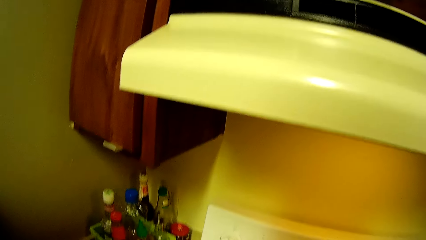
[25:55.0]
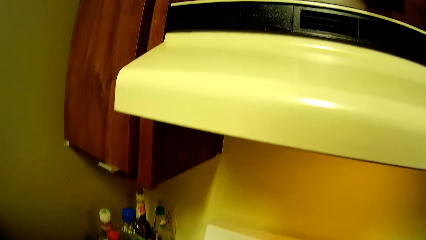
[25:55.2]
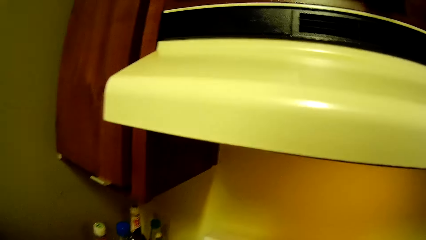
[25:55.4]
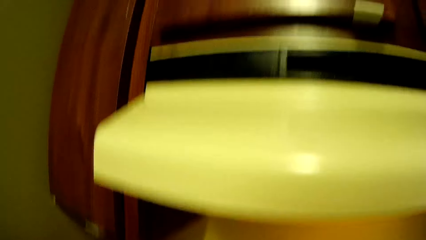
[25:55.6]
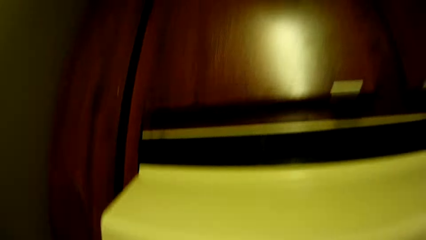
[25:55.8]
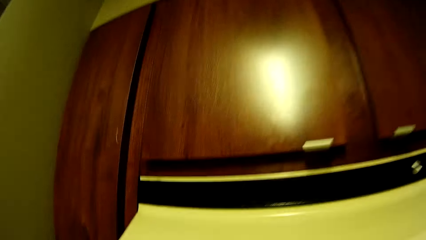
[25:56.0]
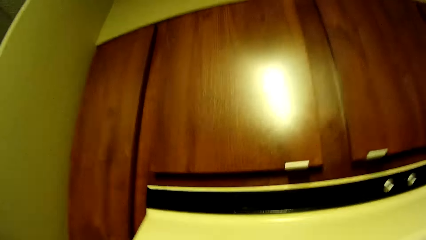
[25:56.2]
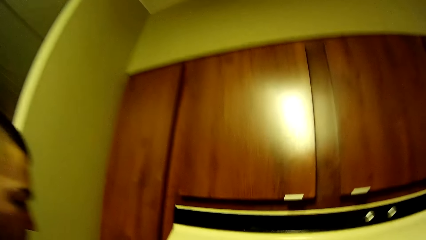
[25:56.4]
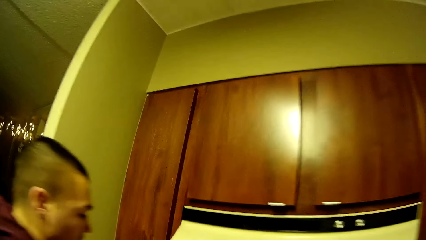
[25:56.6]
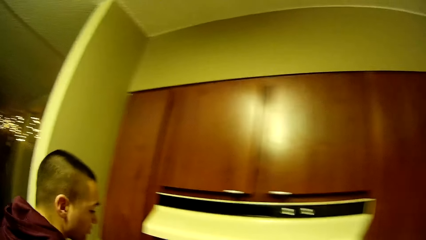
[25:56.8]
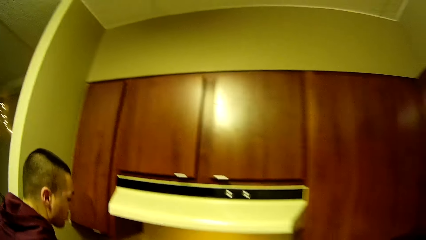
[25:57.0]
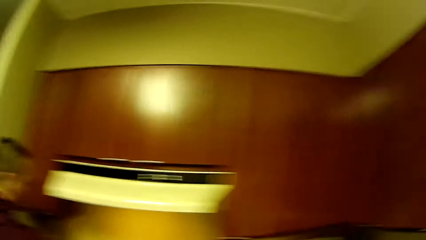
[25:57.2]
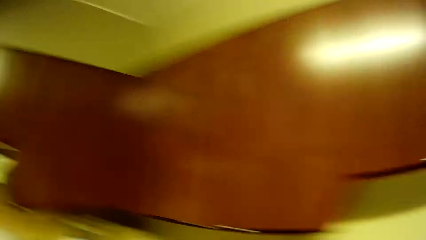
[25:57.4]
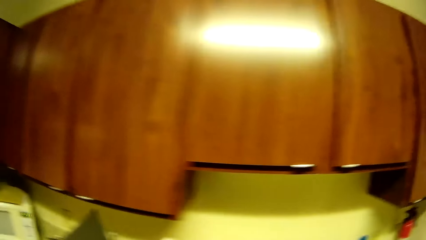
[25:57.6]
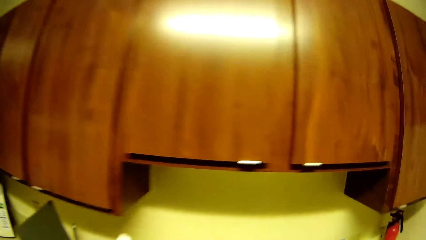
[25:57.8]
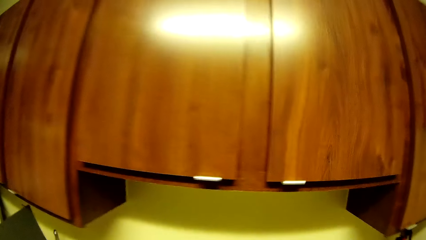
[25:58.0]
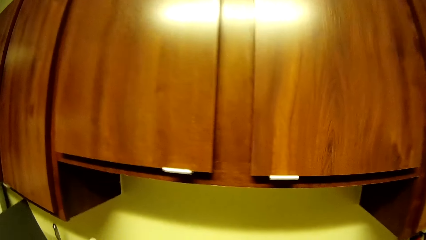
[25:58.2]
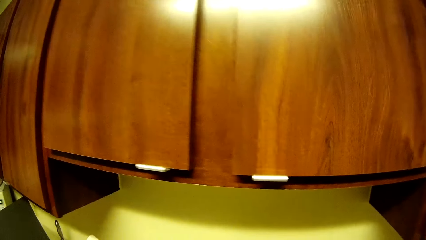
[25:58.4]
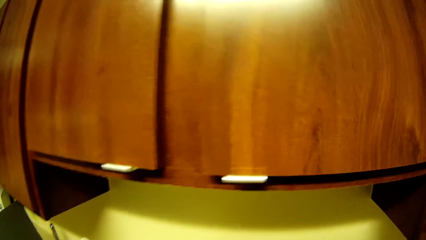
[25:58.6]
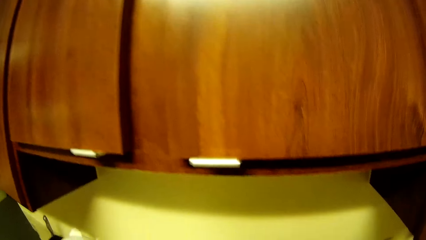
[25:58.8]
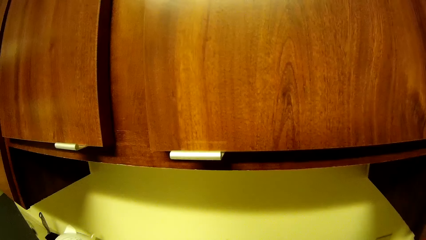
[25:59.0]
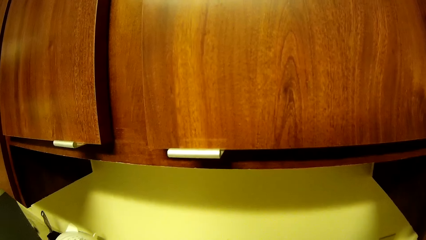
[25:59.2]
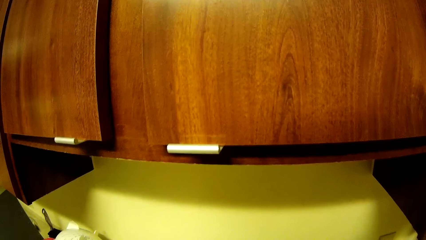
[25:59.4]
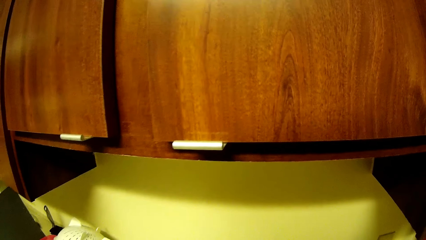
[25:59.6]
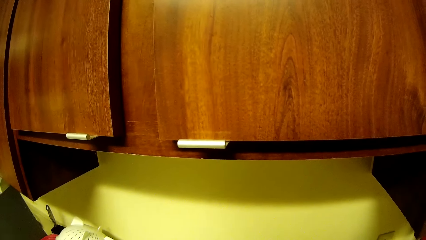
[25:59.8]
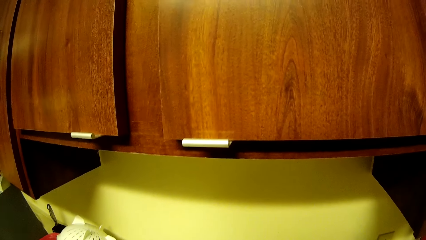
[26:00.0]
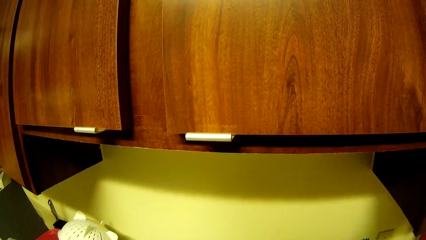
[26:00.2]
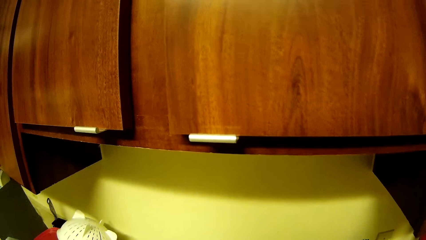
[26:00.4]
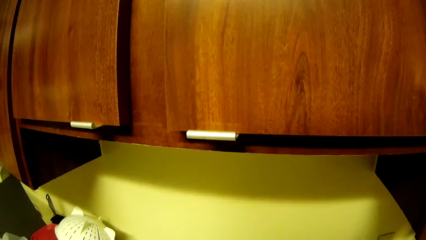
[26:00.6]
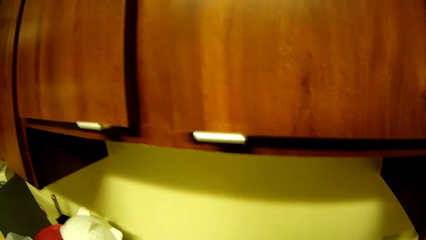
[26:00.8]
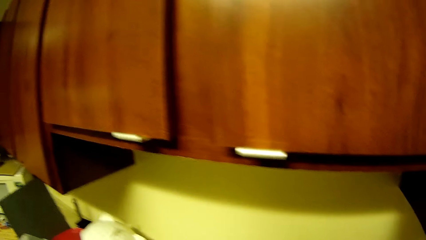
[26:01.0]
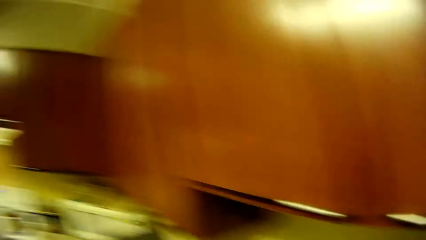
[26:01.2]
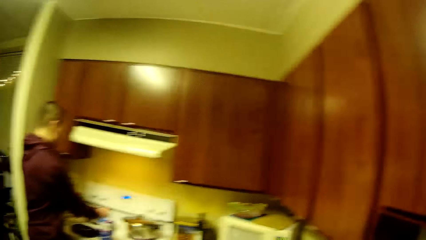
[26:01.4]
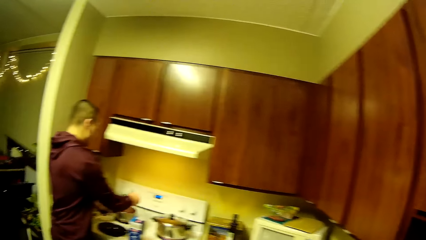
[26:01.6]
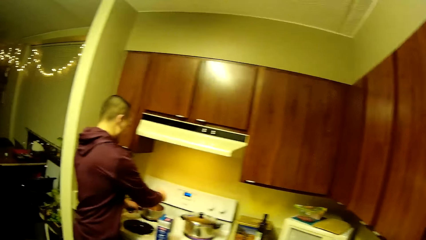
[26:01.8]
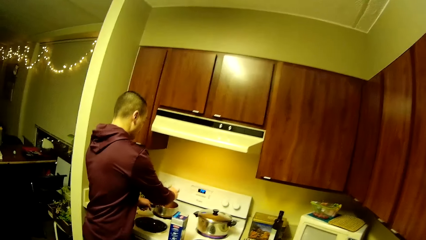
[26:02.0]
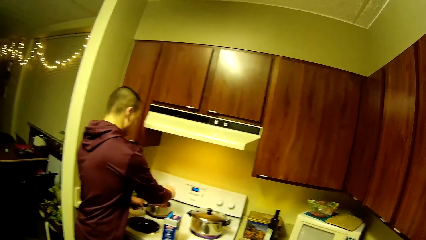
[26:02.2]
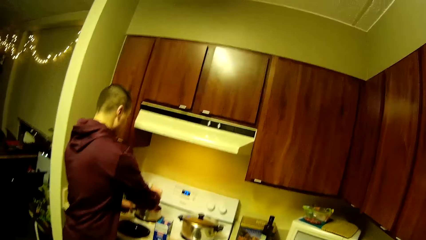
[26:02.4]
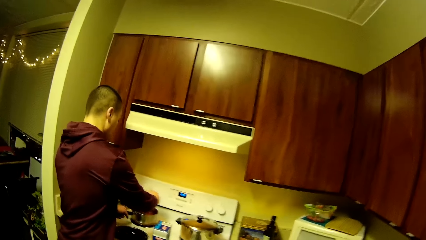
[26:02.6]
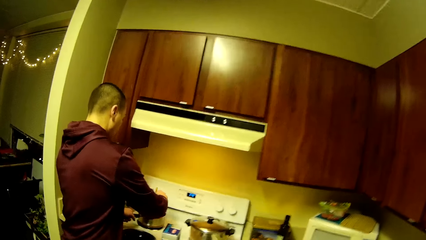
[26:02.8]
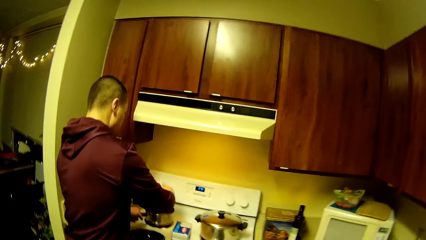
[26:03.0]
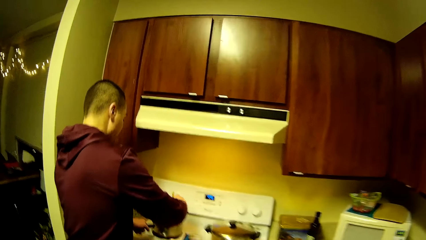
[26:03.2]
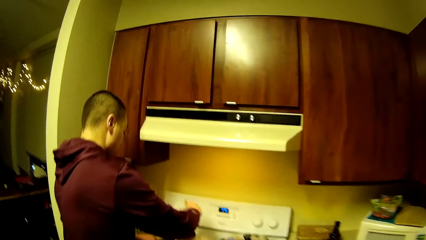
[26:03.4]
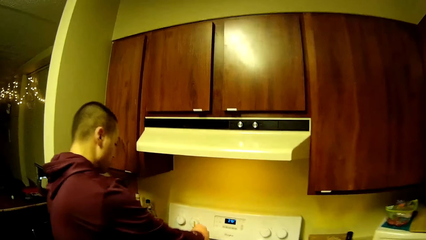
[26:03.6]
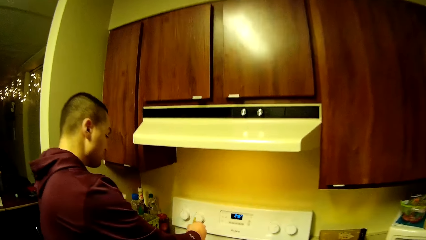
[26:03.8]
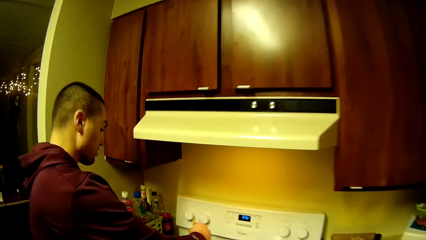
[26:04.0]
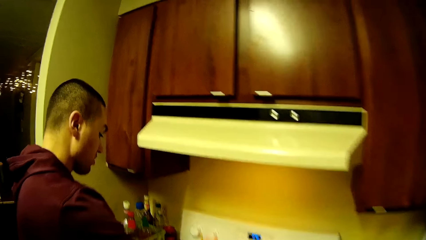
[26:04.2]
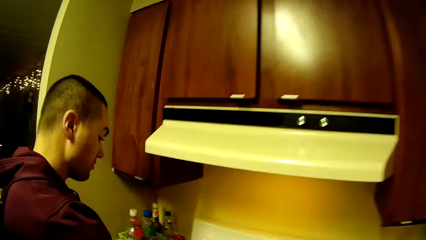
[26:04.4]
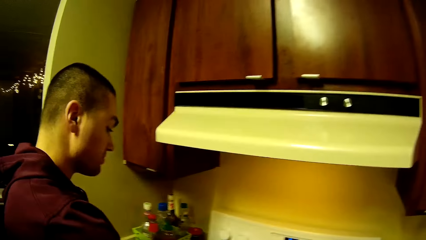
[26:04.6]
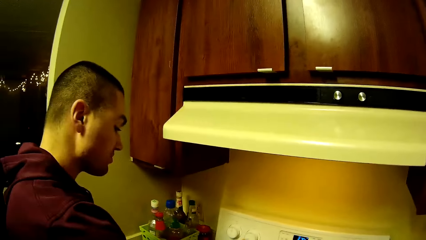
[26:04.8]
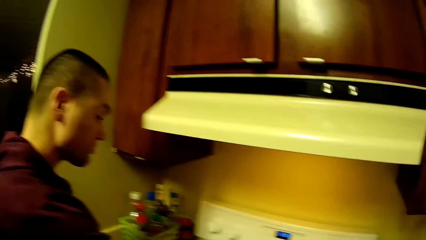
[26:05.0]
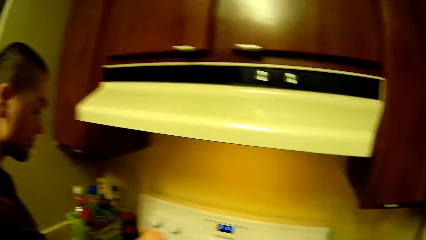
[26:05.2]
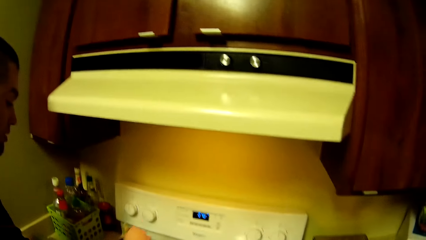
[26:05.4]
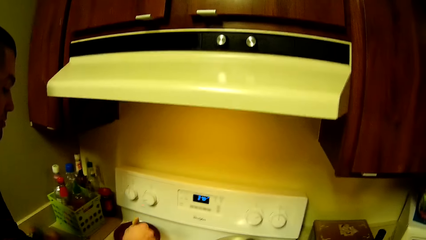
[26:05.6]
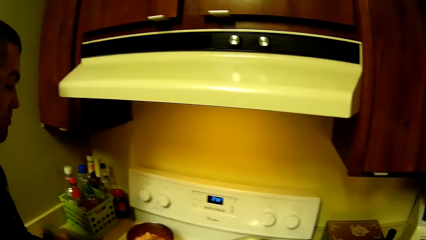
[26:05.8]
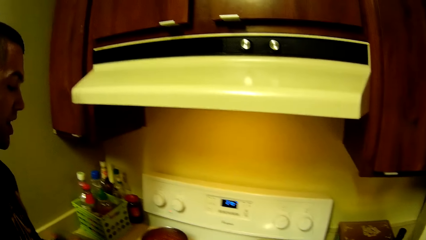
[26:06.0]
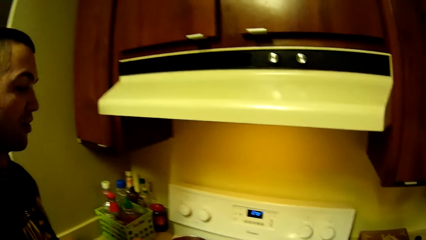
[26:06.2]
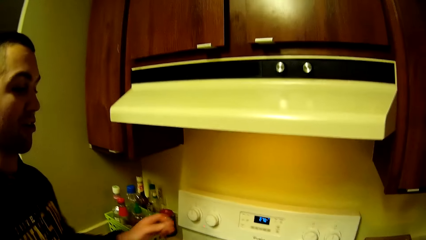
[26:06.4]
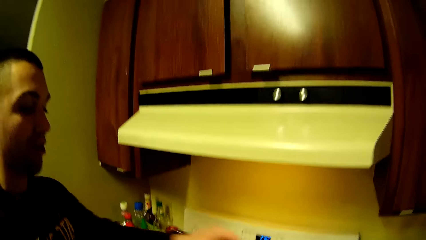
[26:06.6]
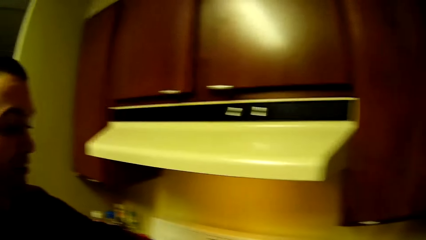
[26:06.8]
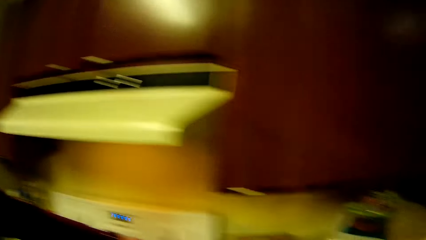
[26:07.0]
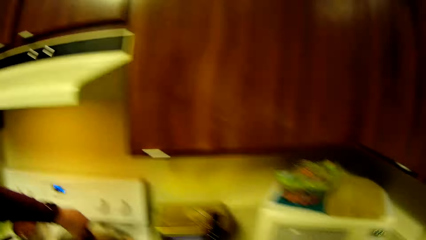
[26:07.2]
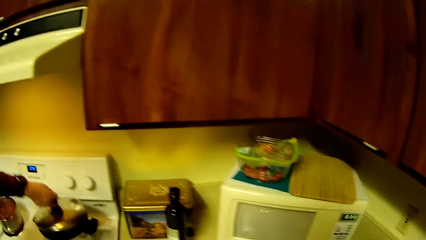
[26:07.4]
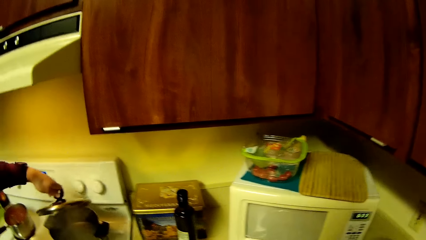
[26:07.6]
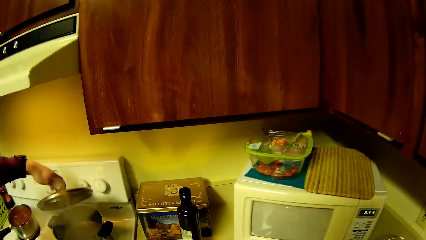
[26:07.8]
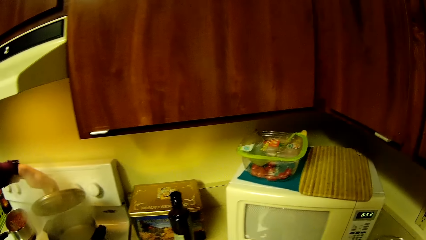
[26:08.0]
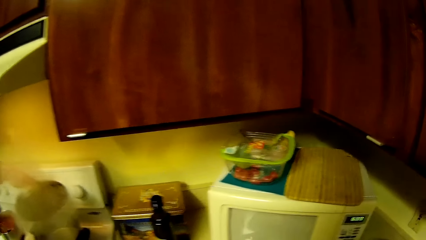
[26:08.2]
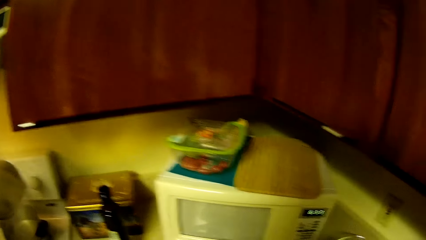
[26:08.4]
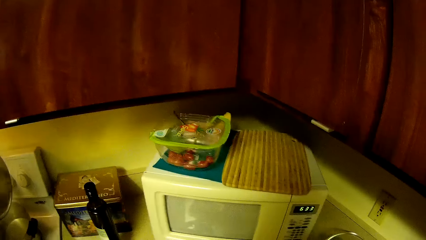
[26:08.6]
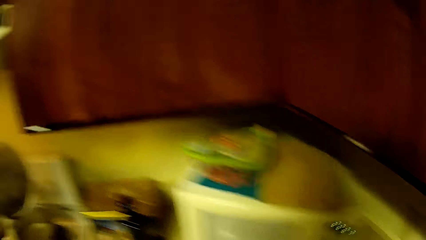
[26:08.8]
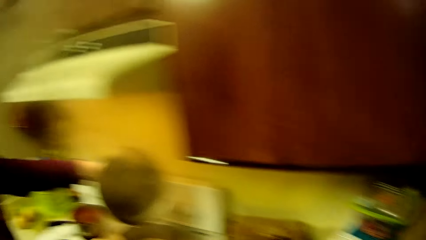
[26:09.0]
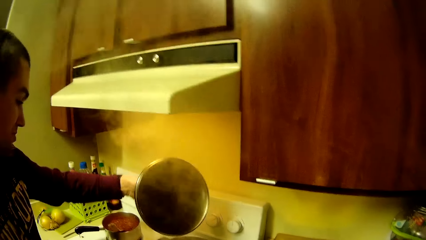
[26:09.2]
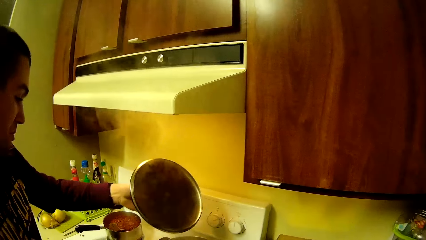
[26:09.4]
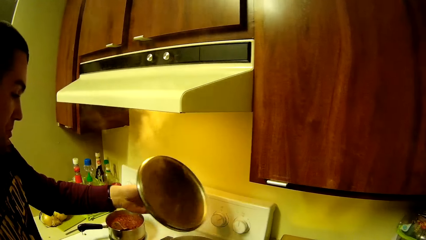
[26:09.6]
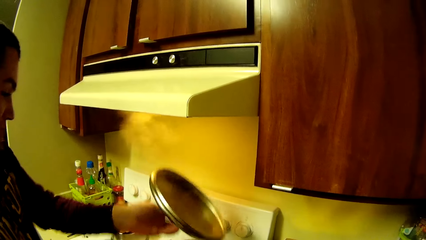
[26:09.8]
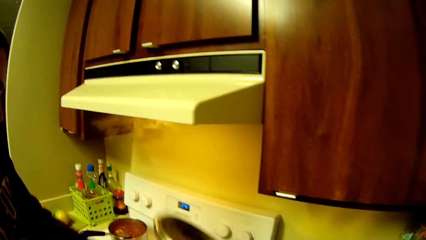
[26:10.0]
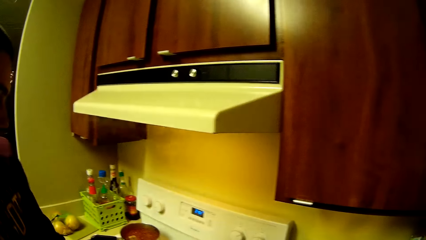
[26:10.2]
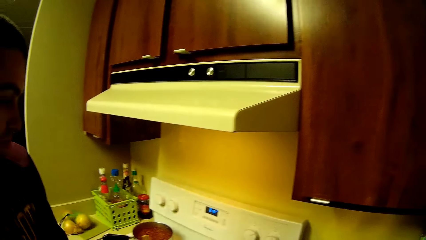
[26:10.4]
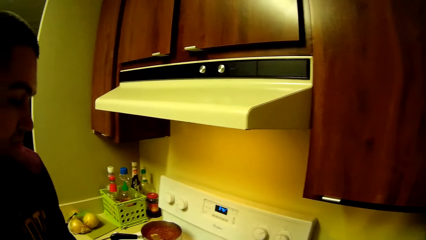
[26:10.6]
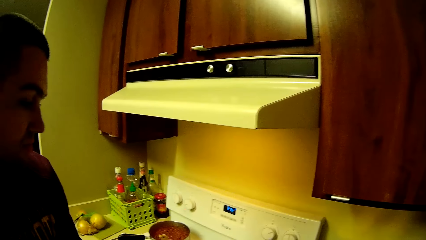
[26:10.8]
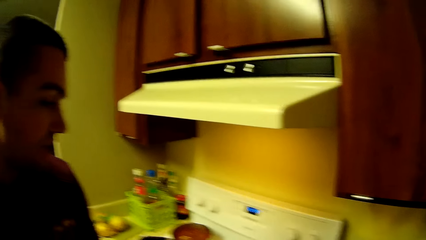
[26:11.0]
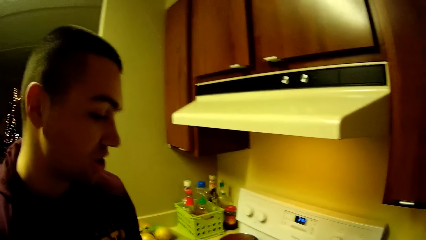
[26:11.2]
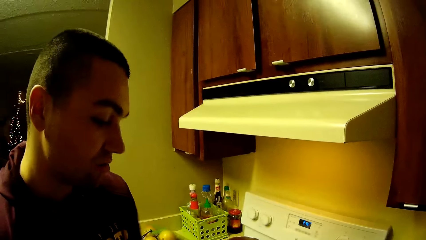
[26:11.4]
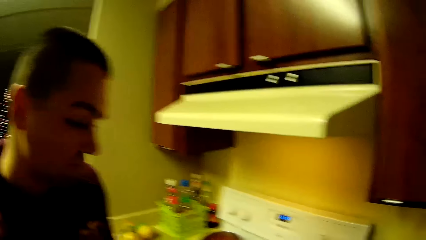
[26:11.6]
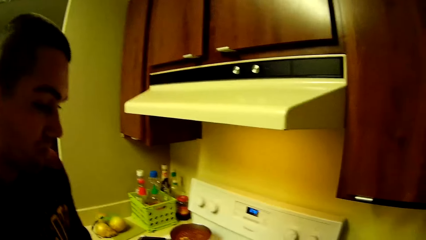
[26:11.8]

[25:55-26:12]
The man holds a cooking spoon in his right hand. The man stirs the food in the pot with the cooking spoon. The camera wearer moves around the kitchen. The man stirs the food. The man opens the pot cover with his left hand.
